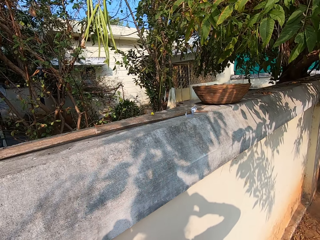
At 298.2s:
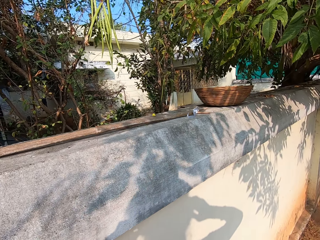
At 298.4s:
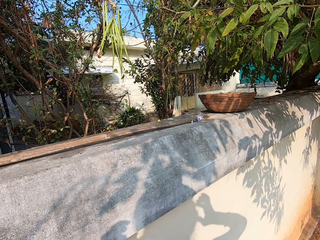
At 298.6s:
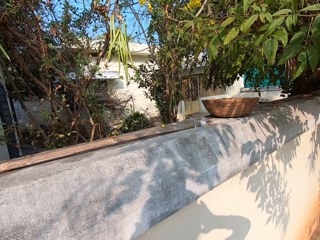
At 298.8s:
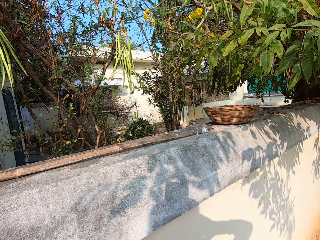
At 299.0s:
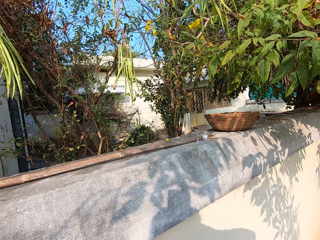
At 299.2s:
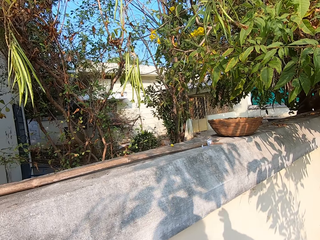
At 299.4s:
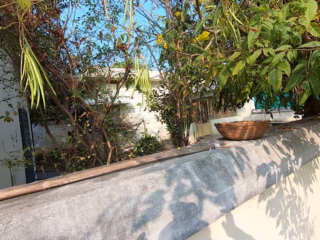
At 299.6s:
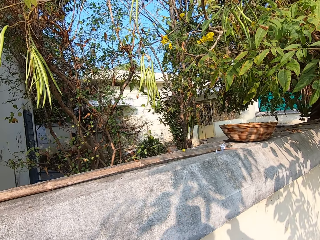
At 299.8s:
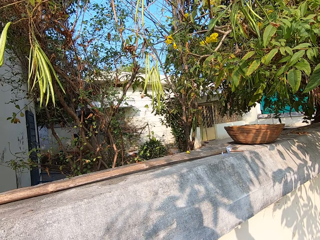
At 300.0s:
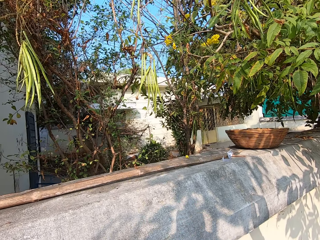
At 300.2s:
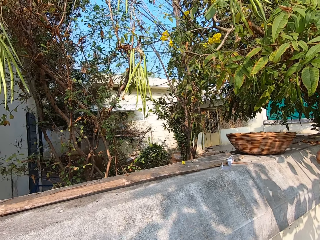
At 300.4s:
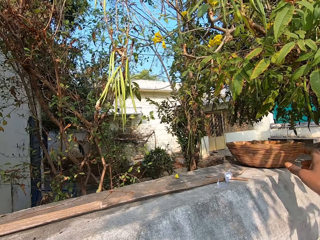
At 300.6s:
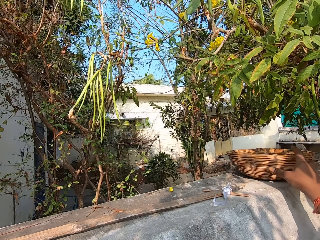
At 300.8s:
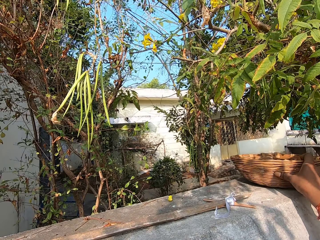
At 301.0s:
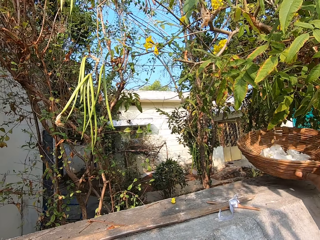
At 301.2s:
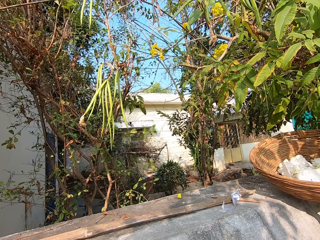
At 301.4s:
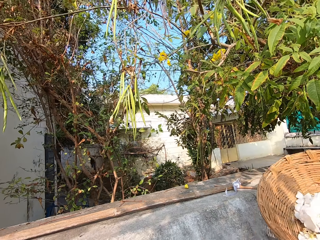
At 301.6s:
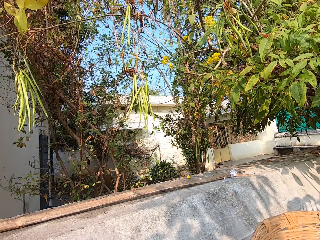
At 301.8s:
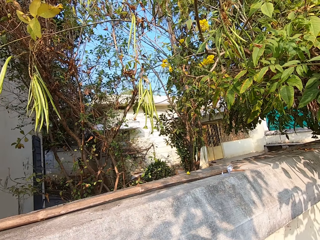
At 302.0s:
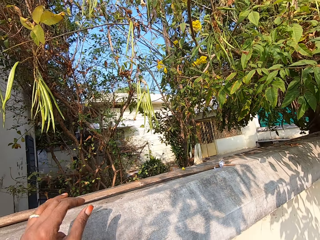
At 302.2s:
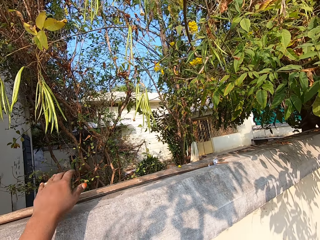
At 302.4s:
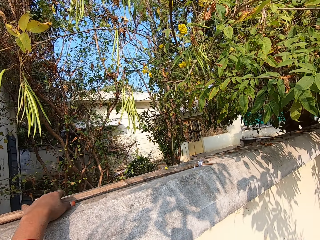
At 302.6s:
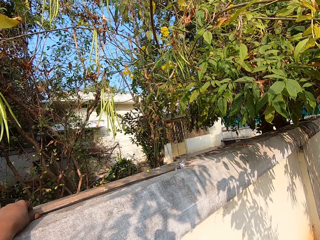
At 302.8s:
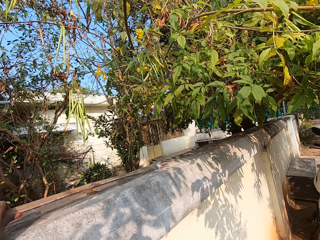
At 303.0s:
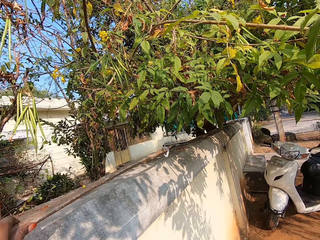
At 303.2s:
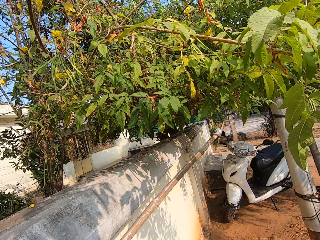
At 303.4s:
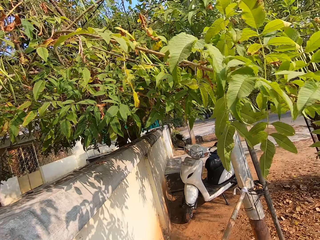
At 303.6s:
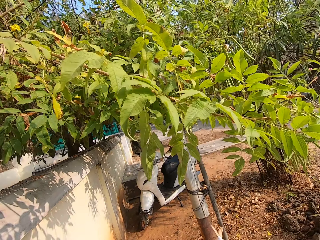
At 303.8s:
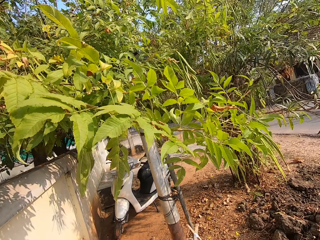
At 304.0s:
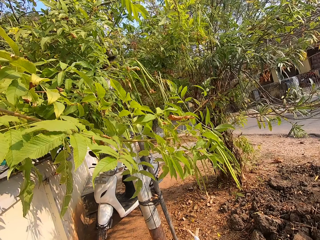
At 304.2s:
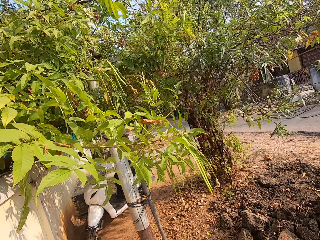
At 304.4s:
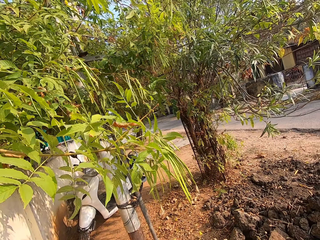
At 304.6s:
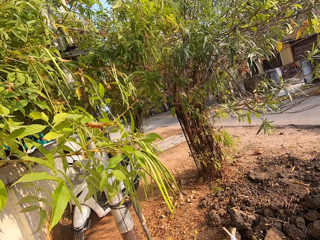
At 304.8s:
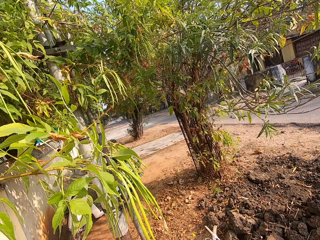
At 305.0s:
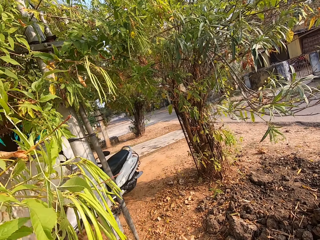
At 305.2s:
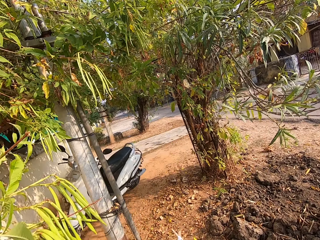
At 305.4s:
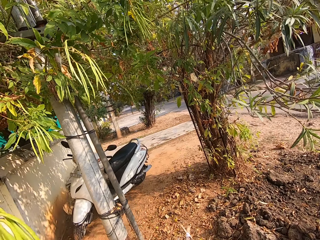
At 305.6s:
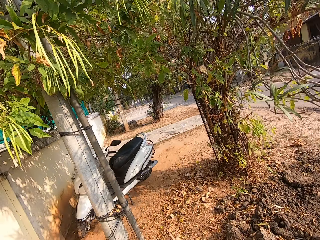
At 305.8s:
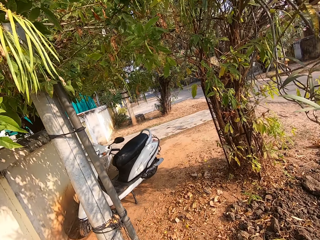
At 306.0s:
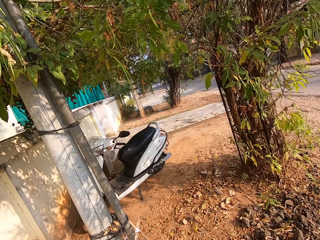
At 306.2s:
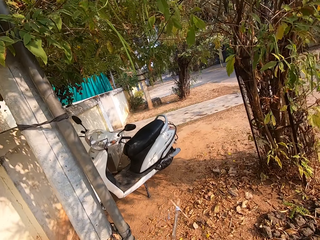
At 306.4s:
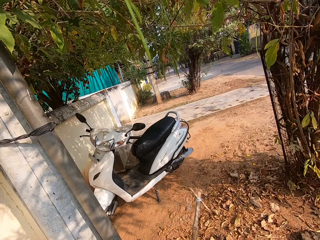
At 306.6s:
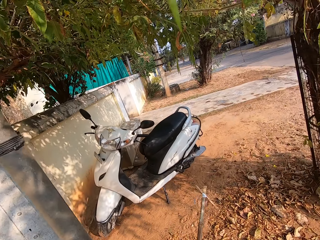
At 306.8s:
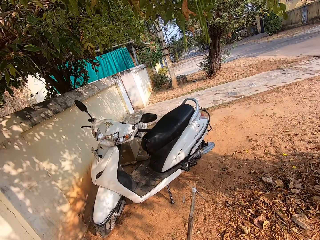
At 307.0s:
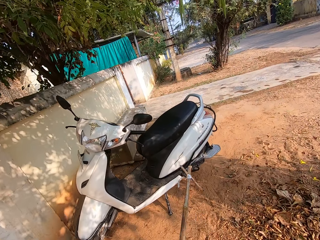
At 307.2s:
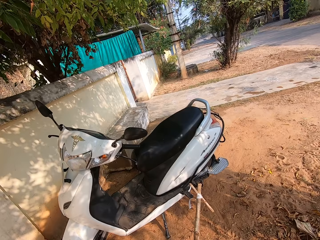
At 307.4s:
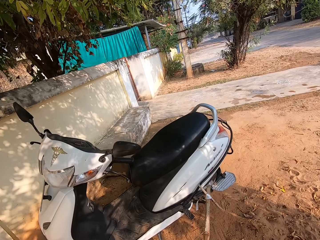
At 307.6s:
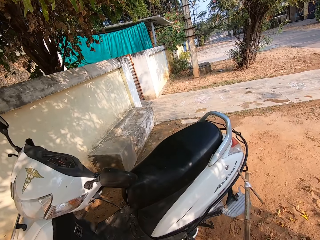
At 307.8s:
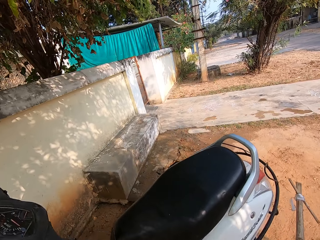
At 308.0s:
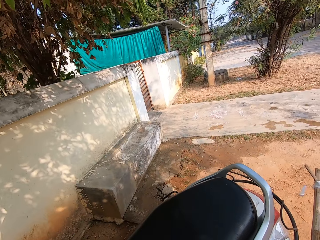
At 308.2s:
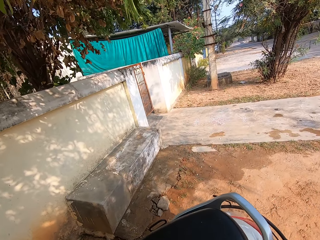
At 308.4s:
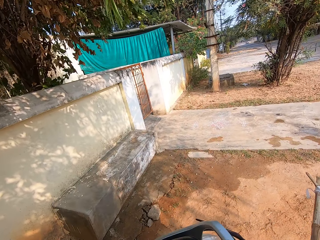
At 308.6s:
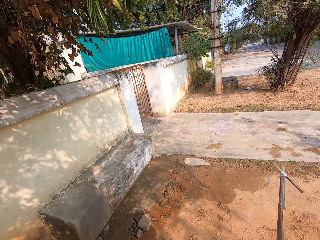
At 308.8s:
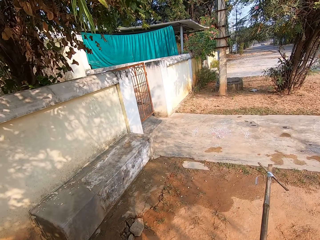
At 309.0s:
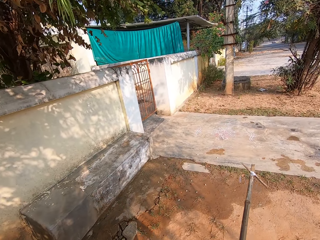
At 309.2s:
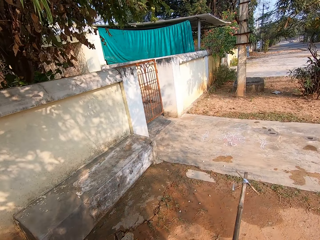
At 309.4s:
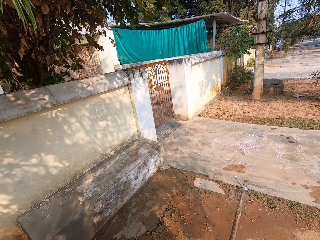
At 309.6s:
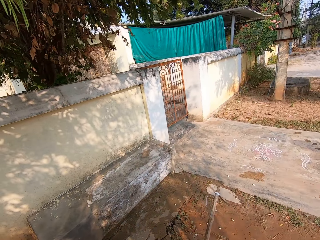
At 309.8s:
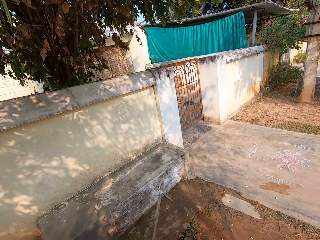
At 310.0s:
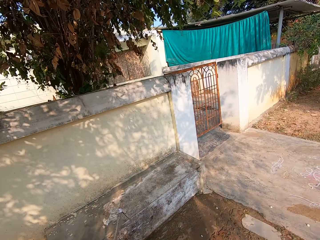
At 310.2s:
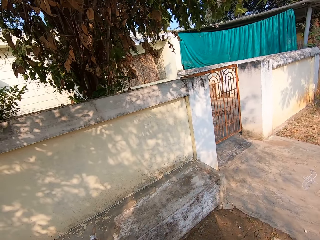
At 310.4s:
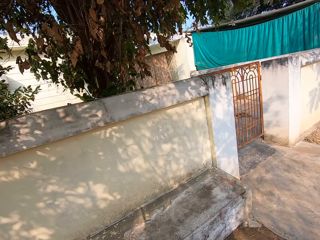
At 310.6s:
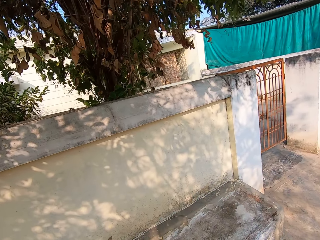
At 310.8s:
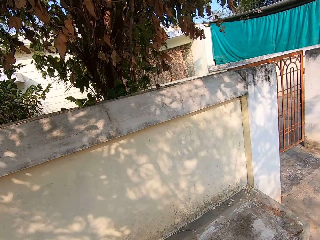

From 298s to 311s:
The camera wearer picks up the basket from the wall with her right hand. She picks up the stick from the wall with her left hand. She walks around the surrounding with the stick in her left hand.

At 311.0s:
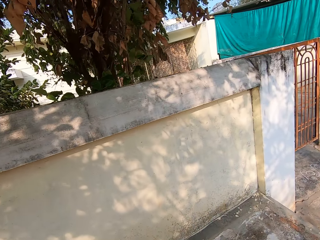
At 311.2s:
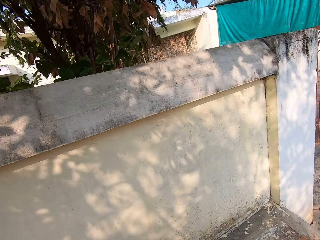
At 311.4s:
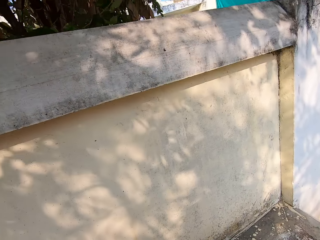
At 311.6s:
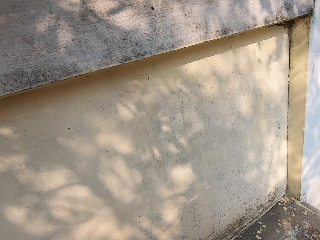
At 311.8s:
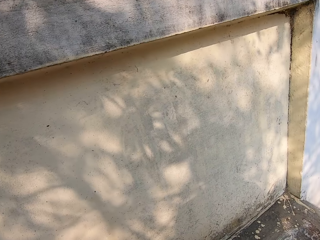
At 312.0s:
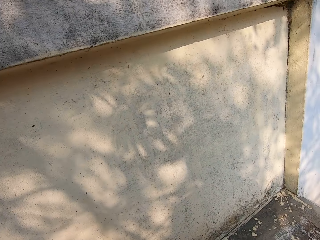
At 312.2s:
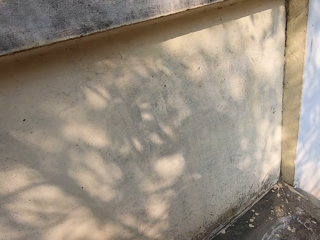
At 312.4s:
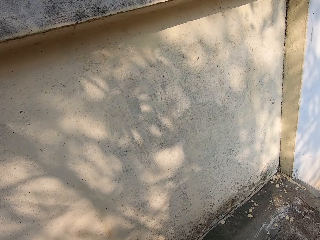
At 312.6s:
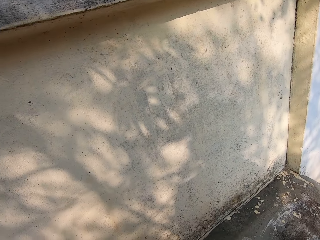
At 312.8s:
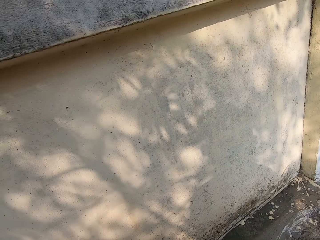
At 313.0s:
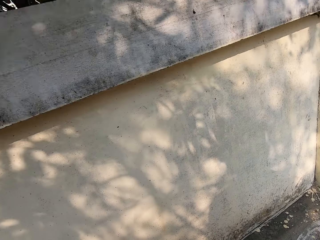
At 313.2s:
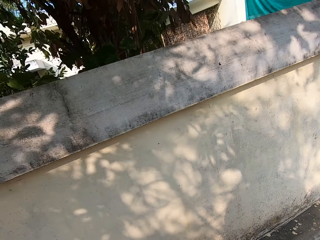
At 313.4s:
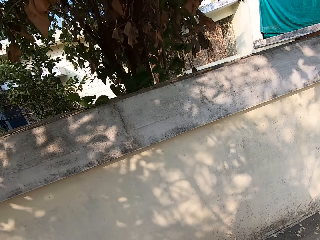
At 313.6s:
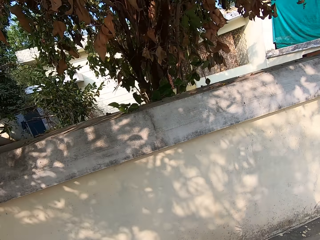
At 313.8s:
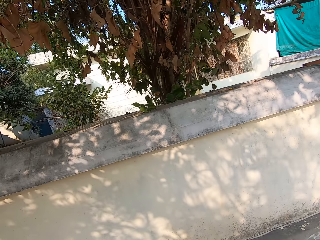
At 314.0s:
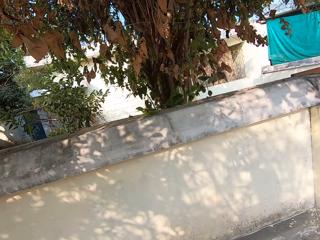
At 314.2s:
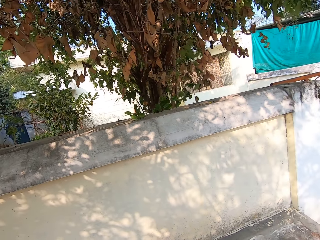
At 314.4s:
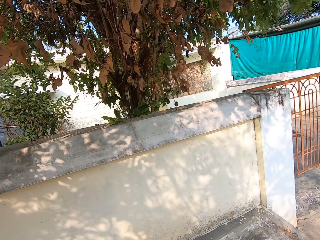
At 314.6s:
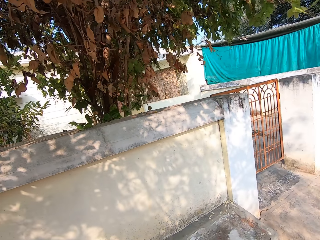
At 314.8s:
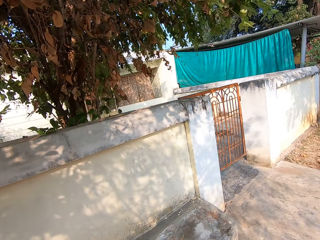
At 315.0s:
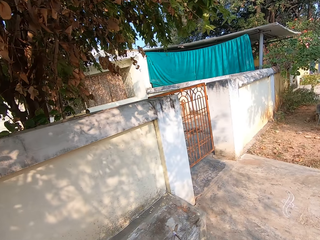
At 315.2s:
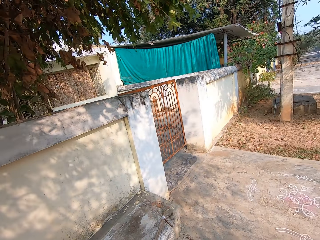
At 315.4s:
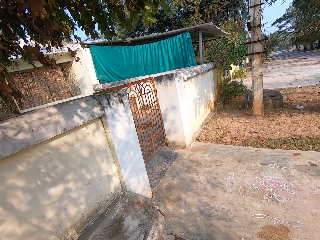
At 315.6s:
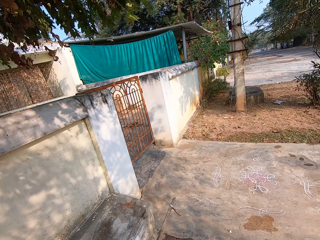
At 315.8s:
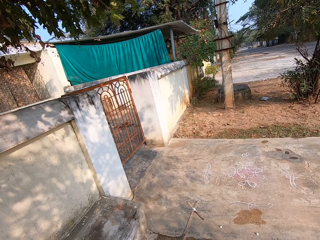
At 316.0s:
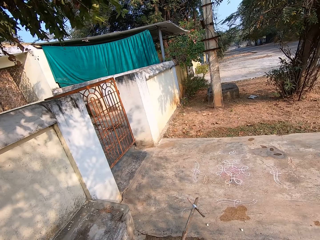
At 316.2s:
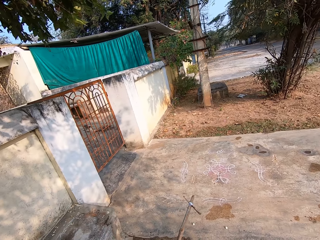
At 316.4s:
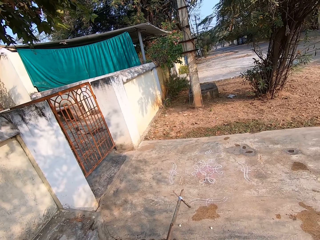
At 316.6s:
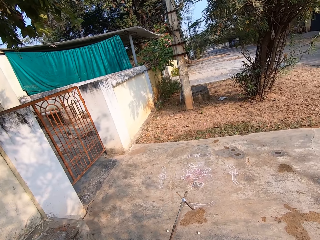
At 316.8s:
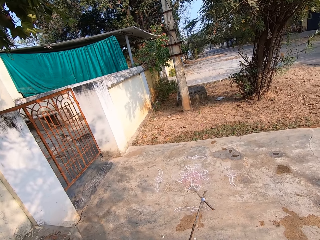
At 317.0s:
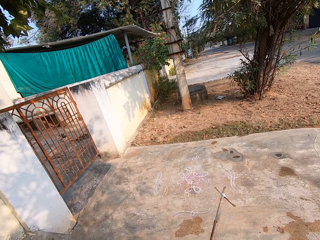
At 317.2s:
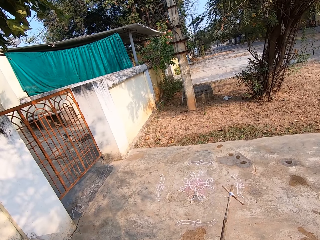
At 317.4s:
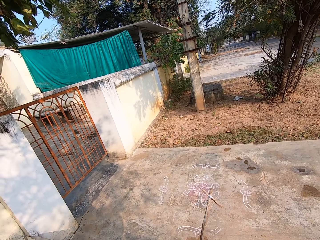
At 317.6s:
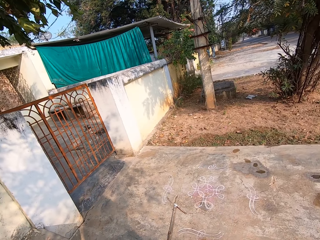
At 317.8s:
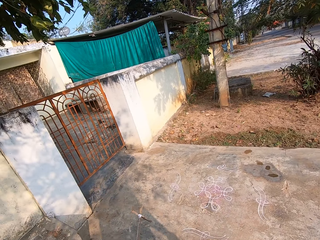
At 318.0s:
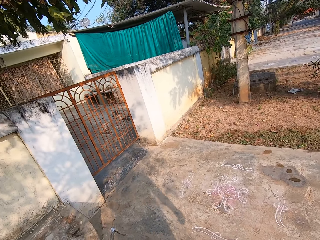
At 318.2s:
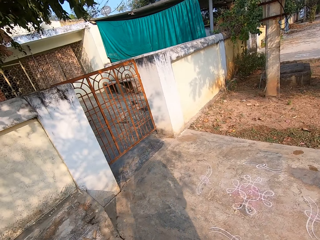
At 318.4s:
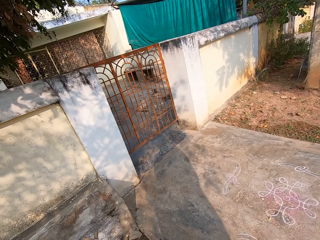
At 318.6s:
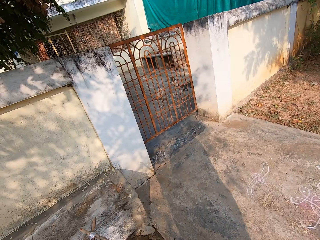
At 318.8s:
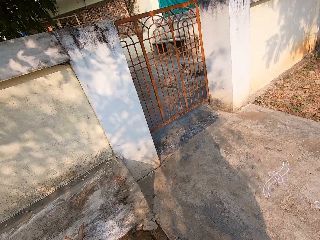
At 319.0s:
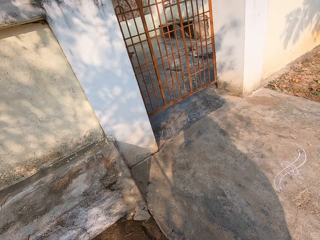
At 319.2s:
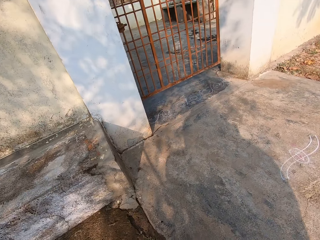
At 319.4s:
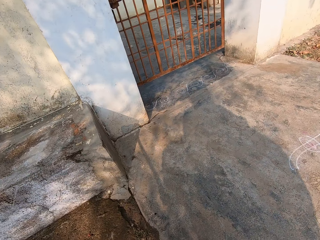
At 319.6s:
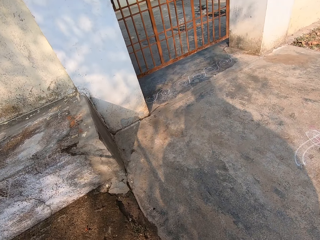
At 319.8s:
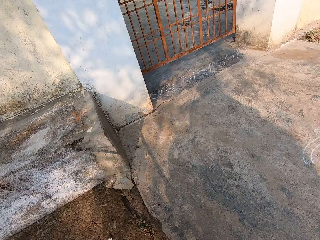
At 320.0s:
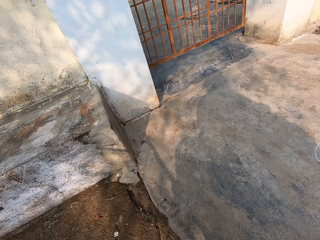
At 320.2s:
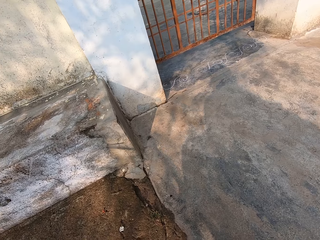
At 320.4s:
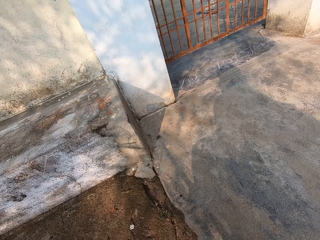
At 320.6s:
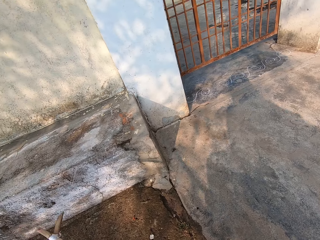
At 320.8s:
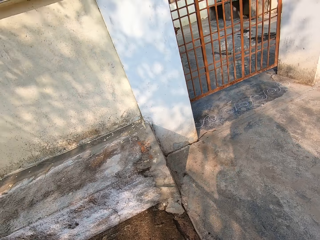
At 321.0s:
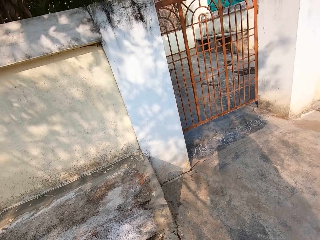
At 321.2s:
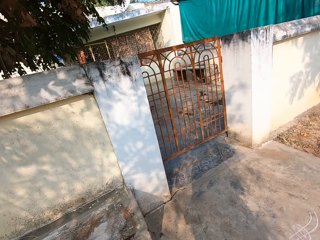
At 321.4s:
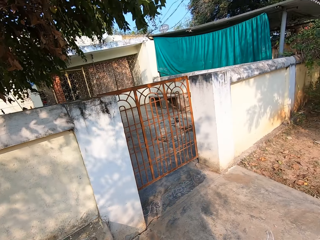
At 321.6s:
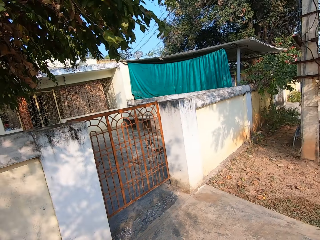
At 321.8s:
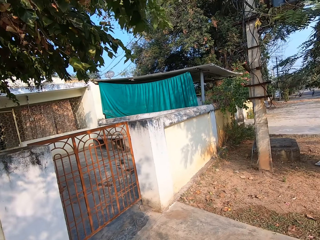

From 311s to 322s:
The camera wearer looks around. They do something.
